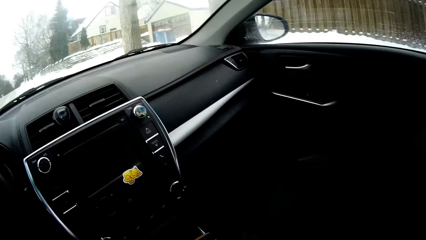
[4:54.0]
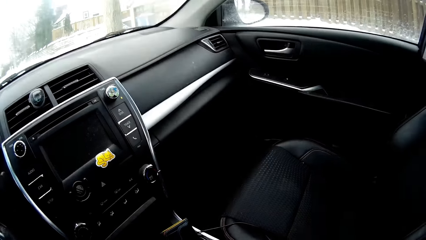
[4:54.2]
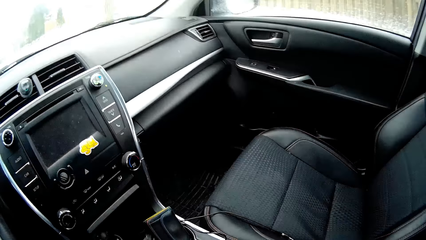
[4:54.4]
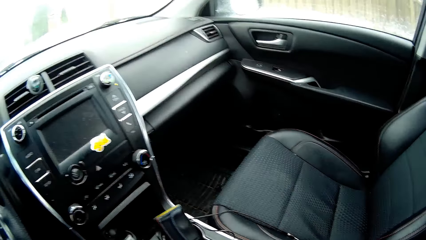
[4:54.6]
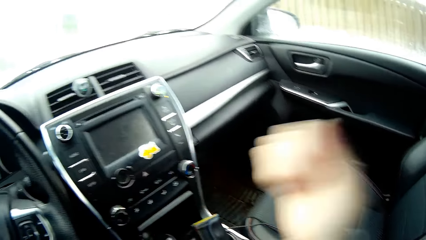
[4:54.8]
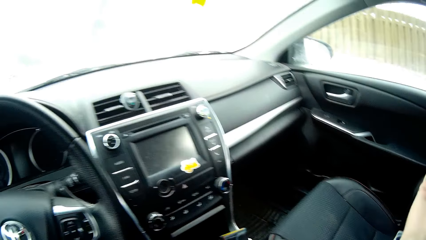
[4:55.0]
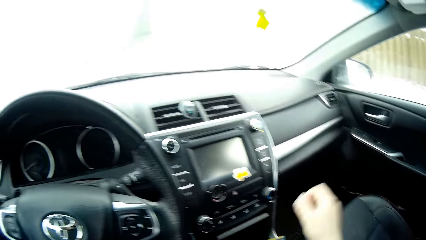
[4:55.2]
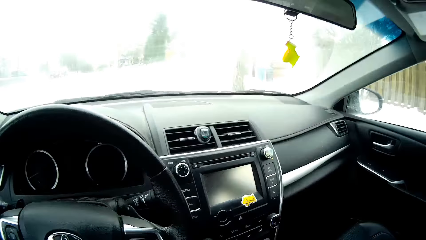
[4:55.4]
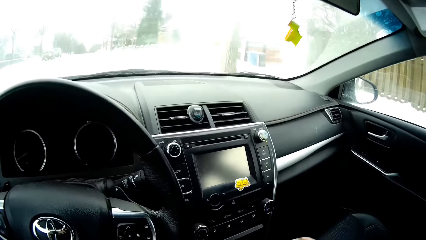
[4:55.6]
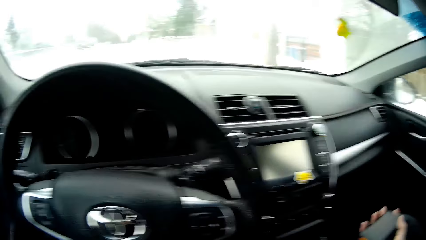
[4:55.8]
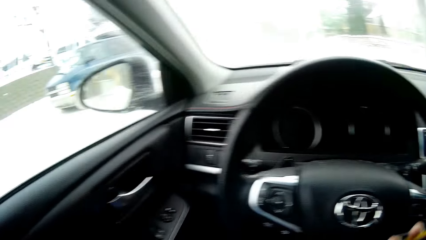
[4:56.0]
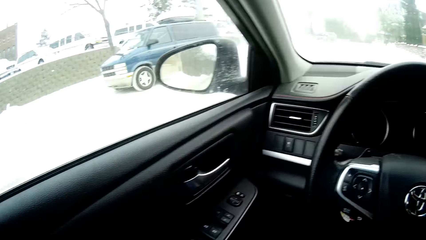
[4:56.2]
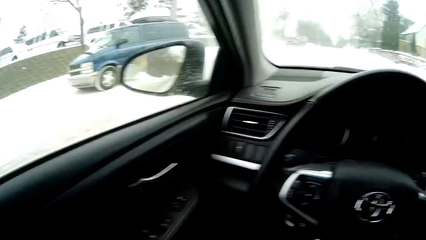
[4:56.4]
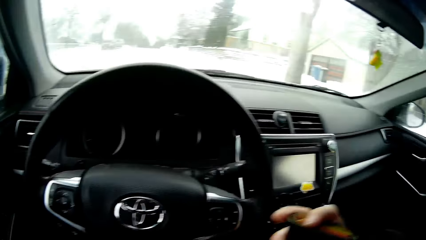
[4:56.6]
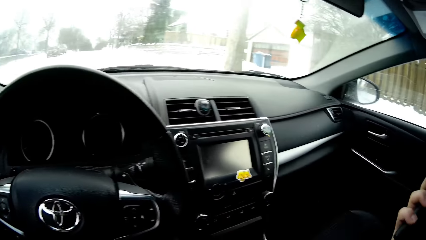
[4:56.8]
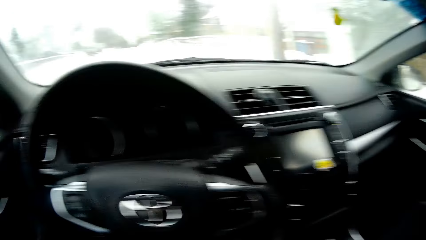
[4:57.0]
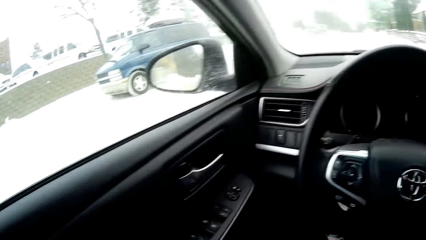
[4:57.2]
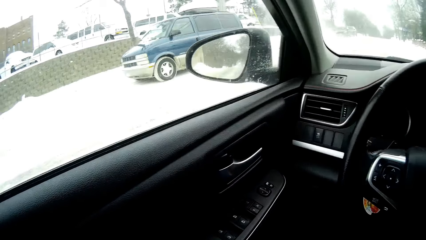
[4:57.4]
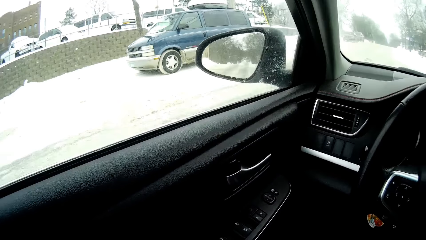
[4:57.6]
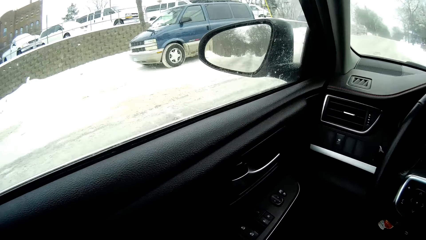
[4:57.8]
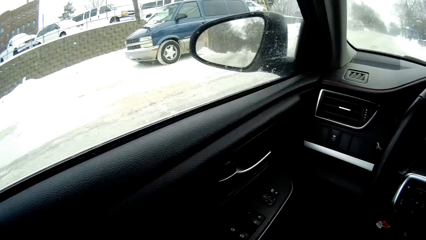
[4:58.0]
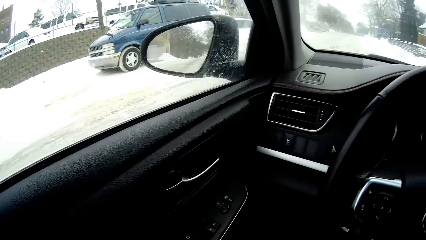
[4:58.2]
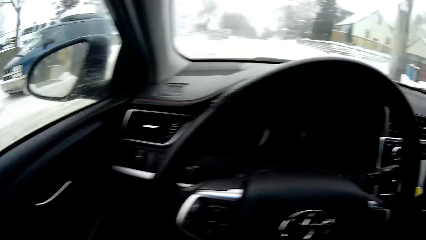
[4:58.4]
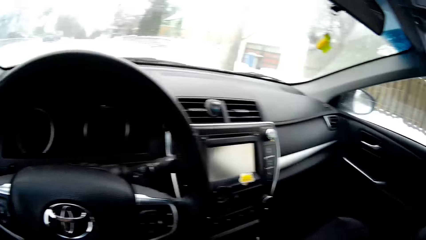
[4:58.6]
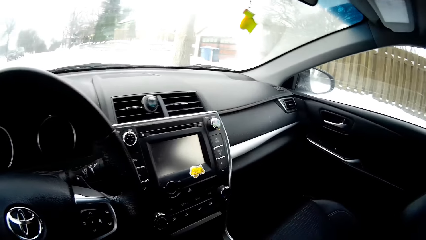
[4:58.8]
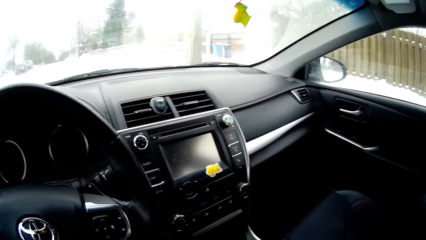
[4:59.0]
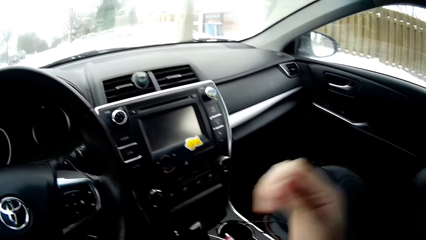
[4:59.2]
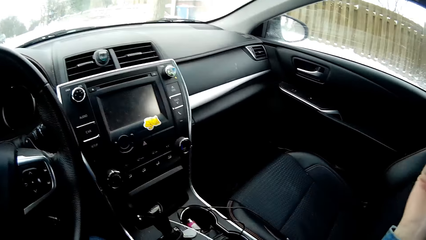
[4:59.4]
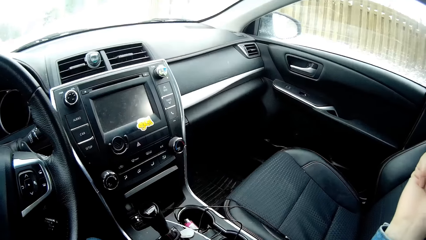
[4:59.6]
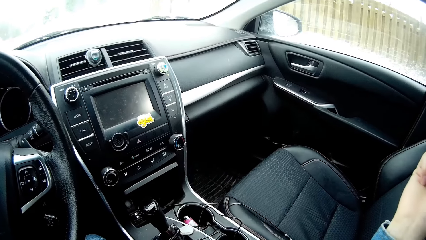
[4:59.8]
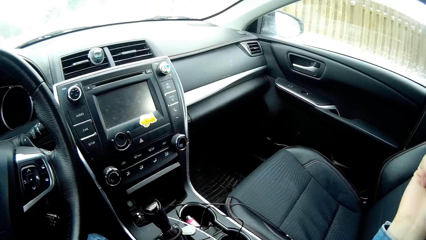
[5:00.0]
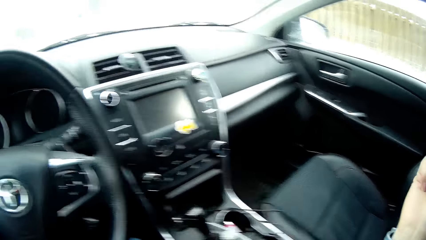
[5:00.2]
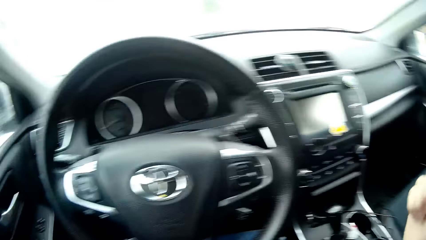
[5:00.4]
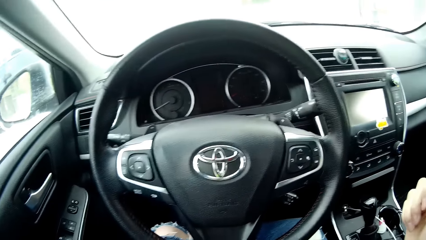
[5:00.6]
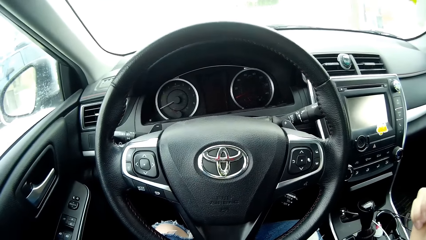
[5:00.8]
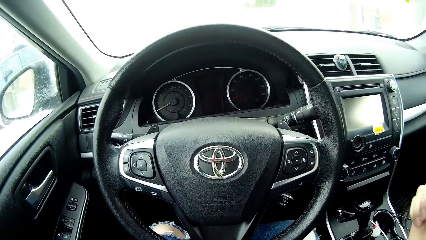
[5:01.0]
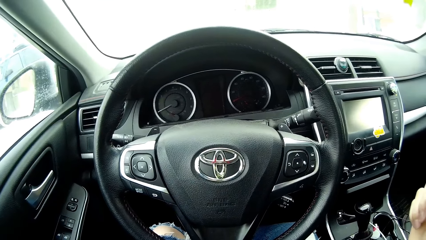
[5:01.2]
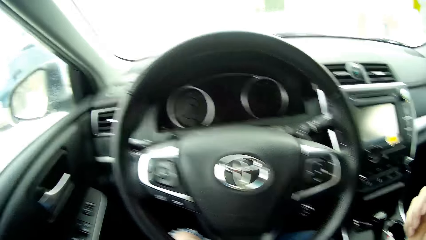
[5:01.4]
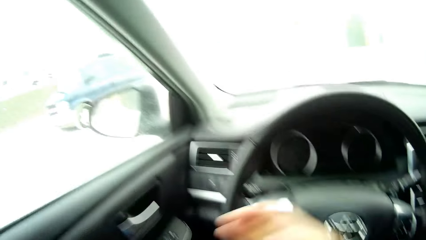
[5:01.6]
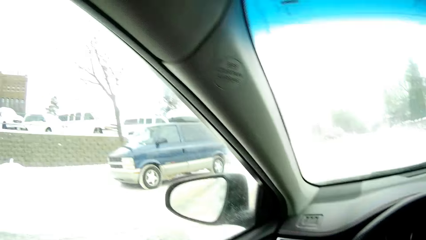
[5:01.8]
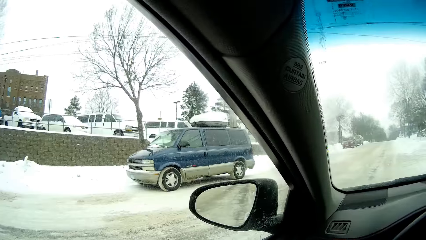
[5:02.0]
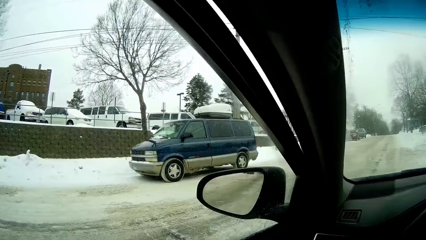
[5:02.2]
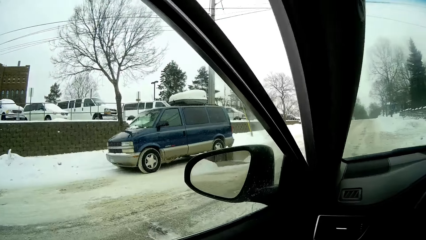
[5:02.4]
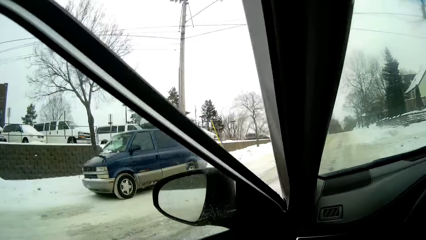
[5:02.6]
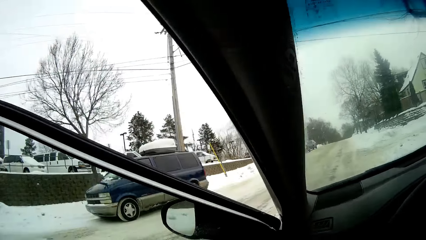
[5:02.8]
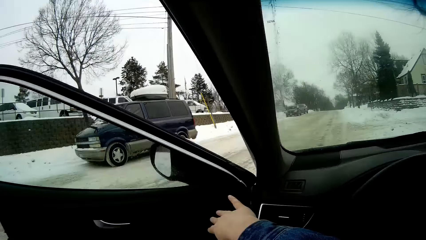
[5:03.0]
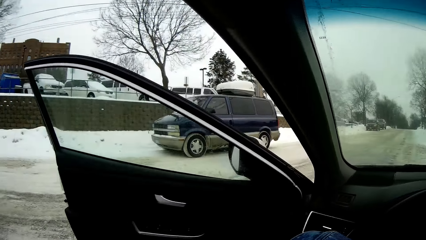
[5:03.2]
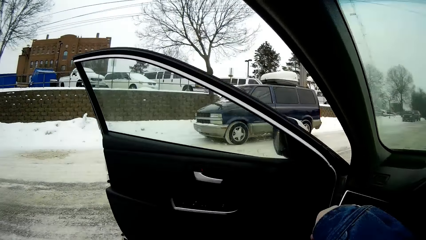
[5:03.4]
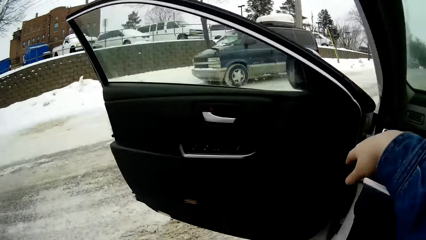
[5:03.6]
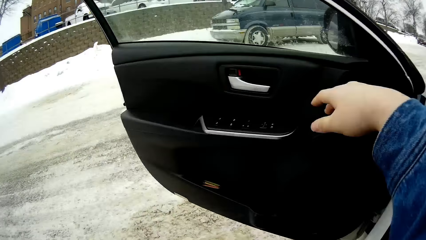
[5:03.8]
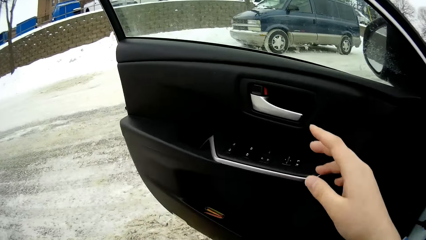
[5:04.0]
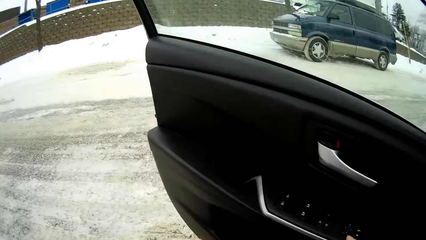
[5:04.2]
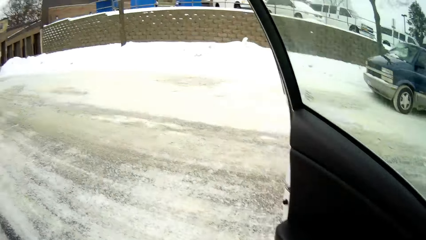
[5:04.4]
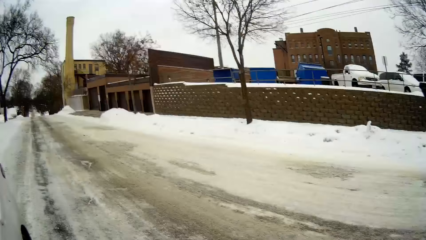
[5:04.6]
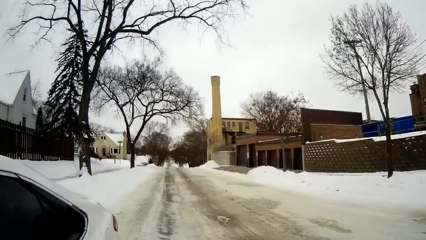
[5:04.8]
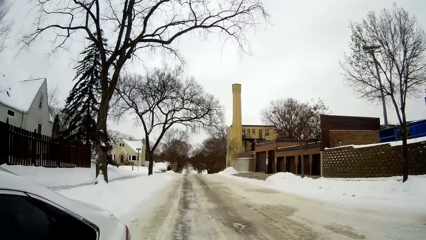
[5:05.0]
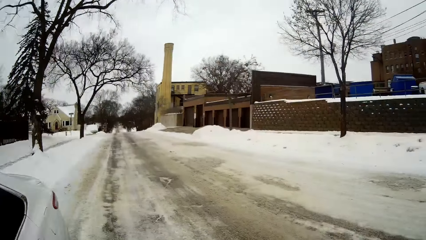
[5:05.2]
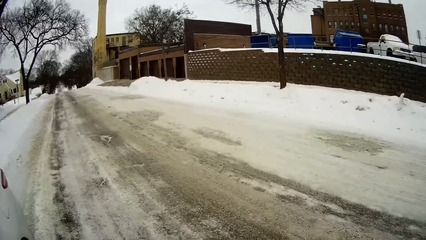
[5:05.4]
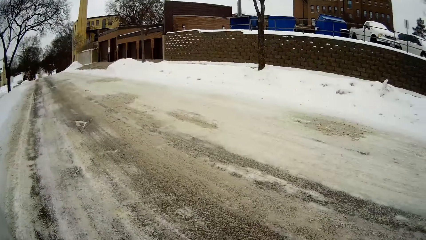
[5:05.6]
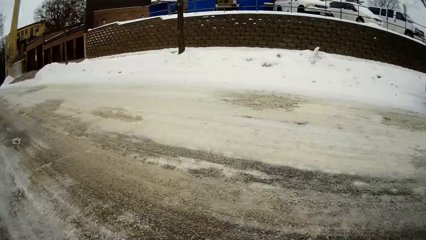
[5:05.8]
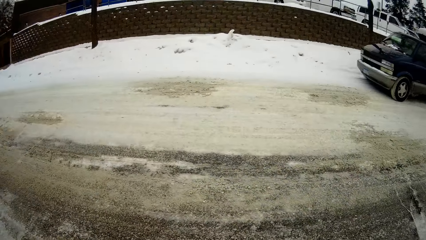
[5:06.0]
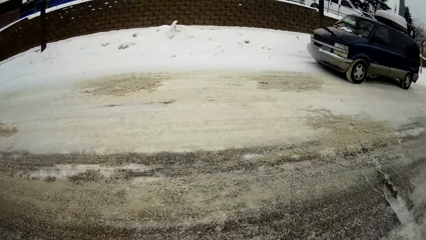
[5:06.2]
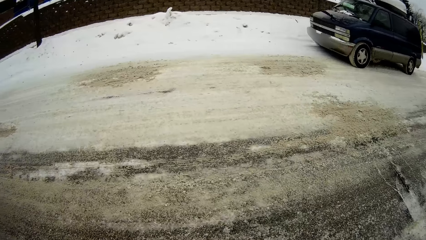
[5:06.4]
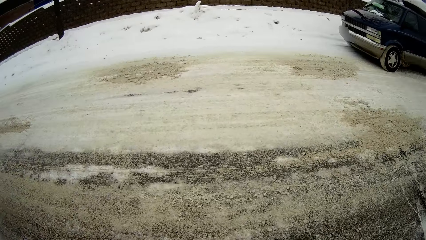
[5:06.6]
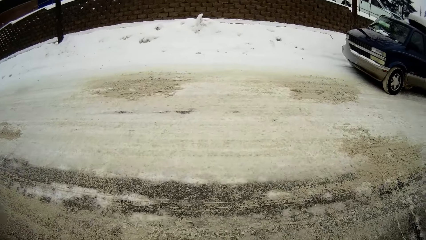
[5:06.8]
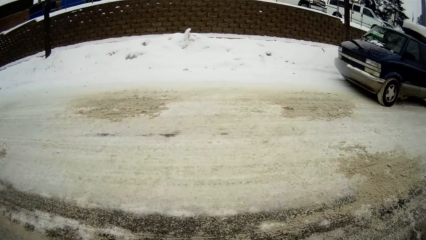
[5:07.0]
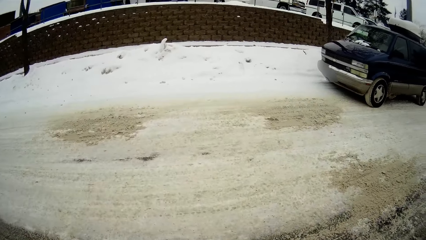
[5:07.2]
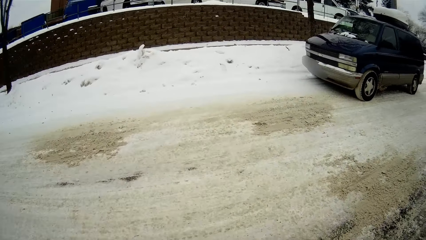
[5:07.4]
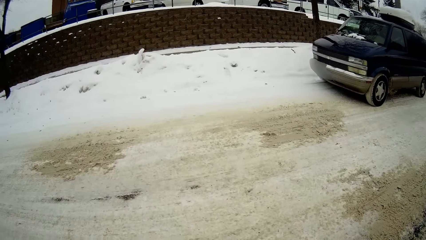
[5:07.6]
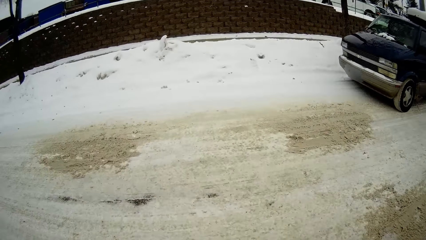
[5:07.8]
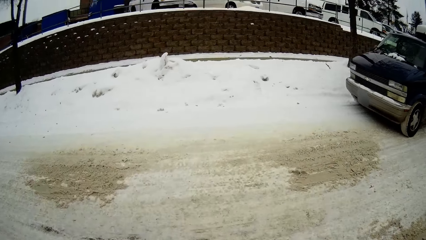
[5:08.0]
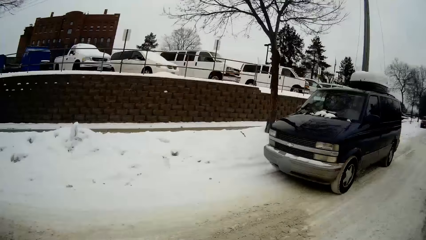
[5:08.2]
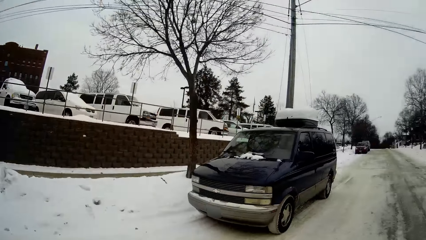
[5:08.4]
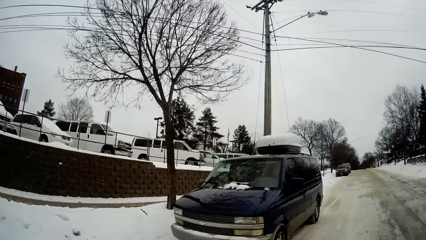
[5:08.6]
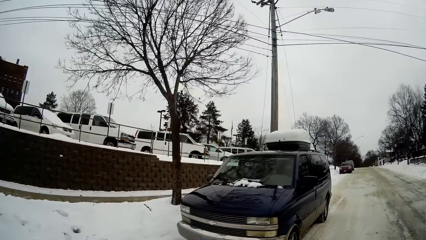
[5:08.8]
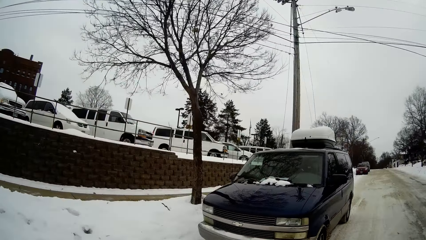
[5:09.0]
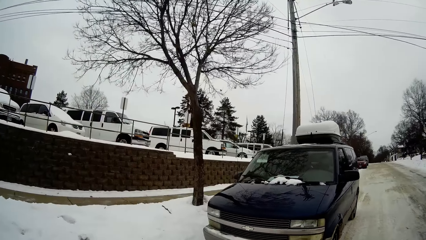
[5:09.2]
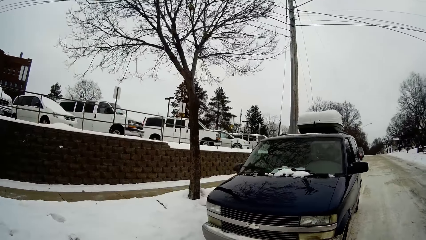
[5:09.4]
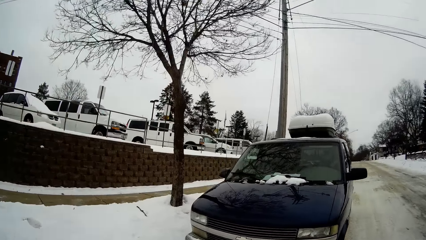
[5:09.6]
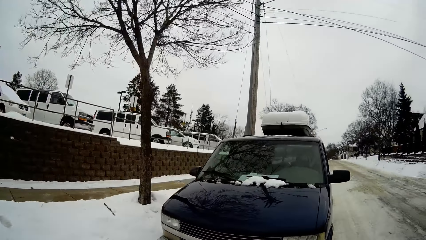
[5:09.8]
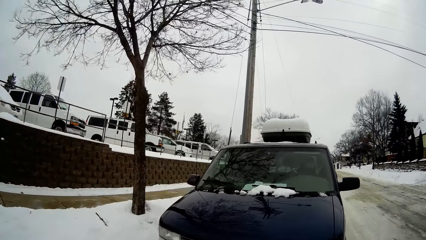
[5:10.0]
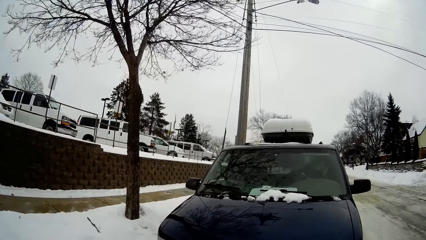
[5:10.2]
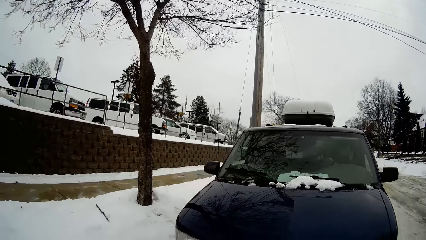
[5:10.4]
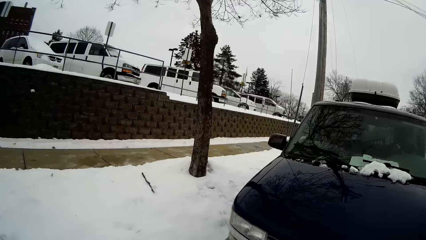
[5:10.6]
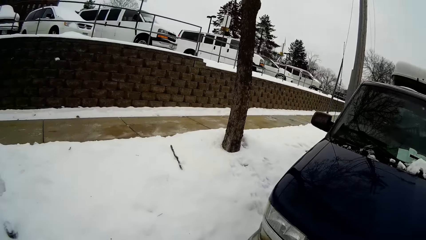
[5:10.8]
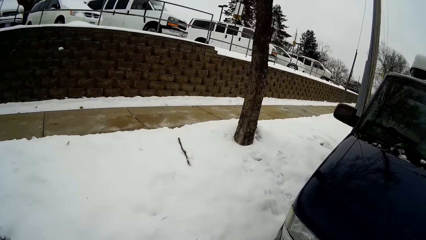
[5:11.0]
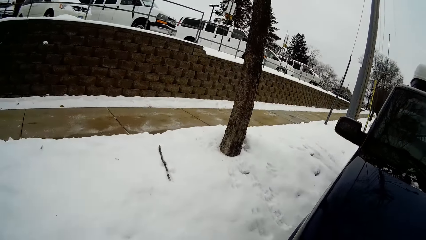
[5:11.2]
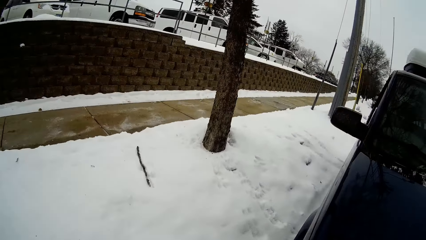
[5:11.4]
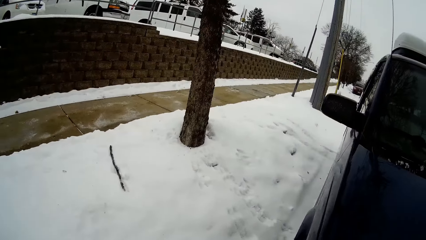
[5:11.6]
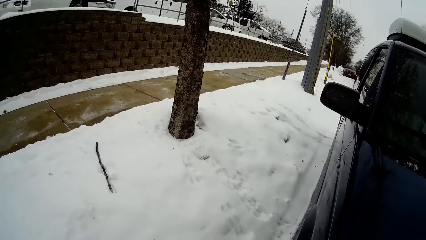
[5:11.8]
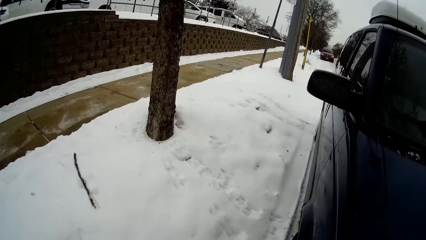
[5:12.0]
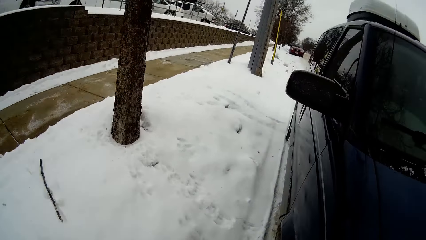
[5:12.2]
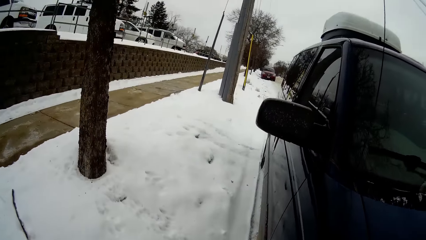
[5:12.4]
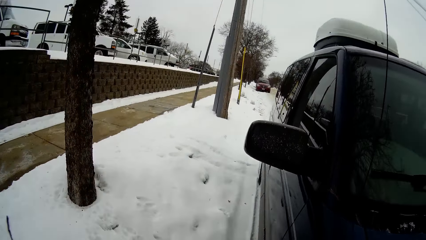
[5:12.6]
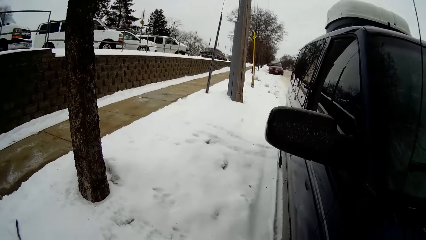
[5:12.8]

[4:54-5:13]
The camera wearer looks around the car. They turn in the car. They open the door of the car. They move out of the car. They walk towards a van.
